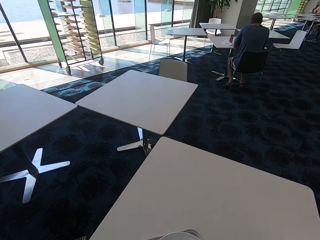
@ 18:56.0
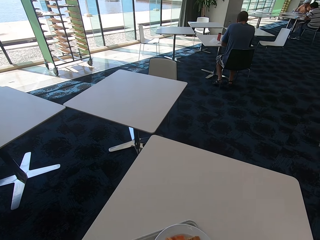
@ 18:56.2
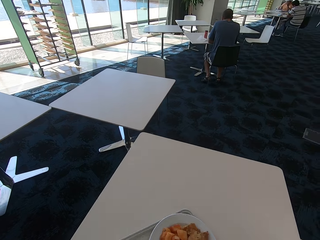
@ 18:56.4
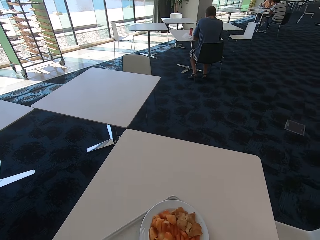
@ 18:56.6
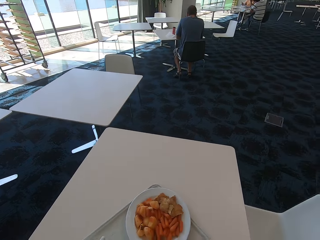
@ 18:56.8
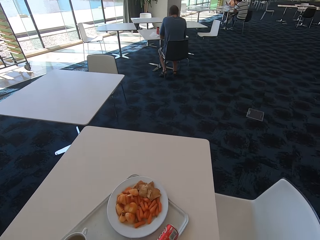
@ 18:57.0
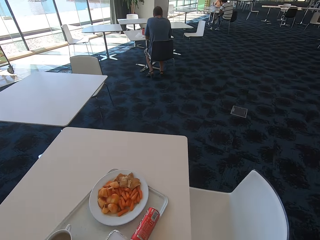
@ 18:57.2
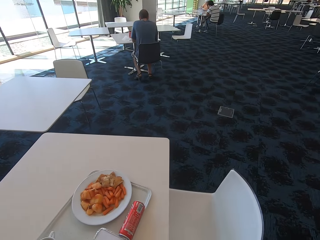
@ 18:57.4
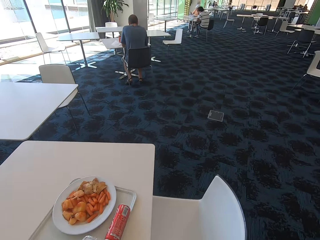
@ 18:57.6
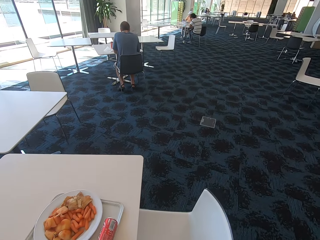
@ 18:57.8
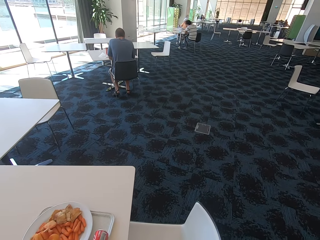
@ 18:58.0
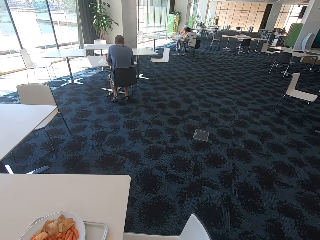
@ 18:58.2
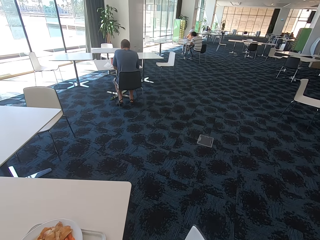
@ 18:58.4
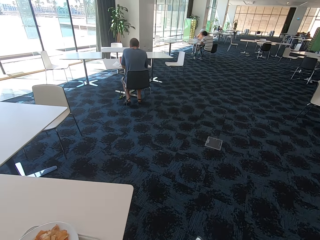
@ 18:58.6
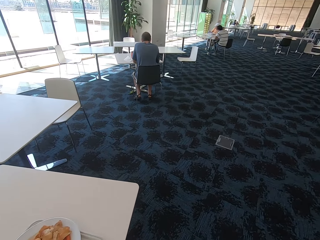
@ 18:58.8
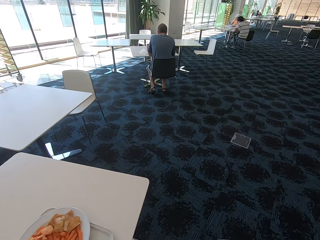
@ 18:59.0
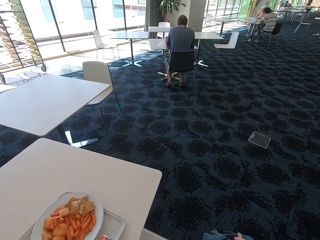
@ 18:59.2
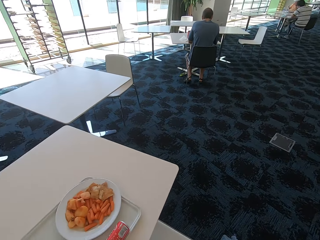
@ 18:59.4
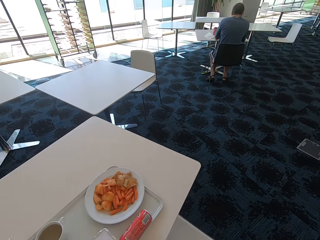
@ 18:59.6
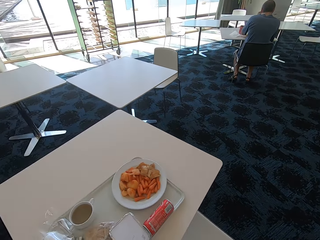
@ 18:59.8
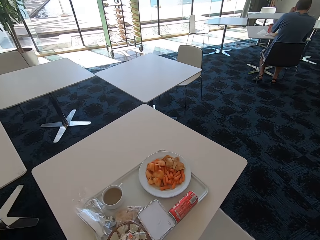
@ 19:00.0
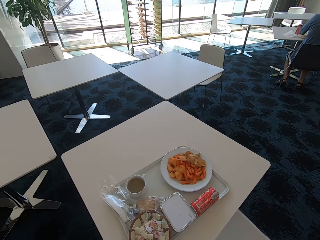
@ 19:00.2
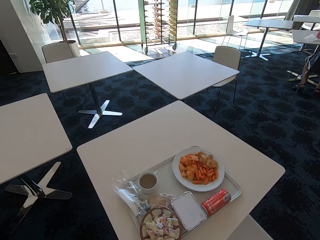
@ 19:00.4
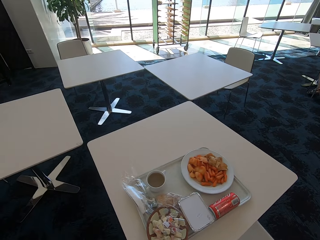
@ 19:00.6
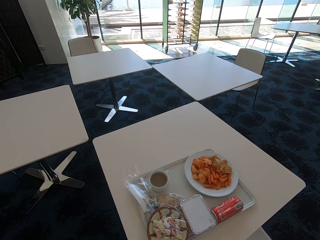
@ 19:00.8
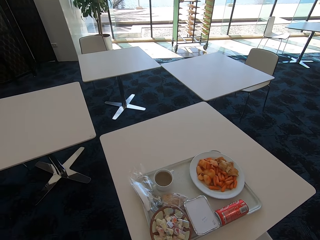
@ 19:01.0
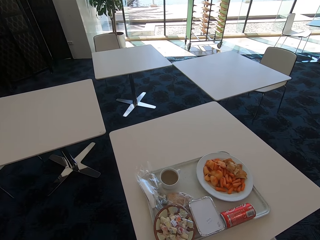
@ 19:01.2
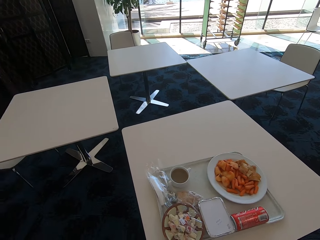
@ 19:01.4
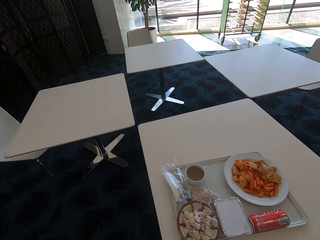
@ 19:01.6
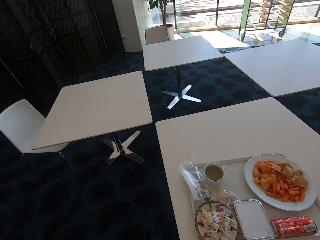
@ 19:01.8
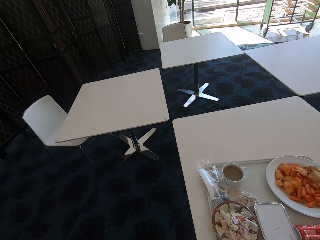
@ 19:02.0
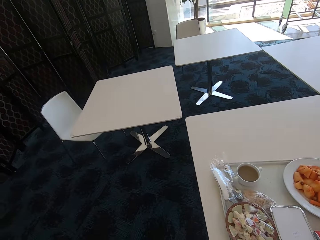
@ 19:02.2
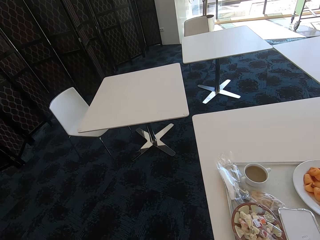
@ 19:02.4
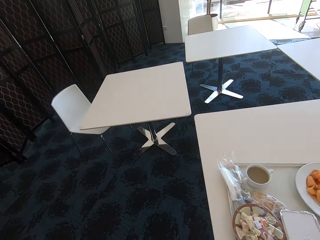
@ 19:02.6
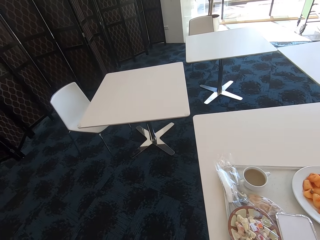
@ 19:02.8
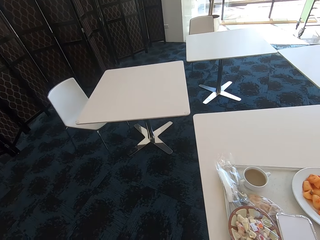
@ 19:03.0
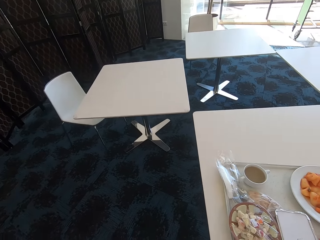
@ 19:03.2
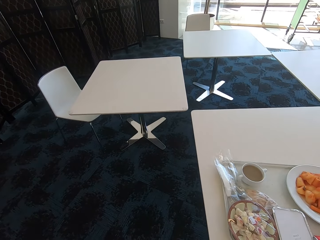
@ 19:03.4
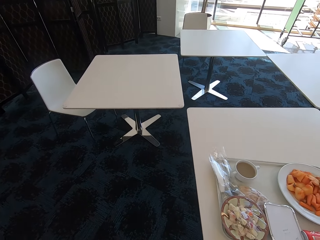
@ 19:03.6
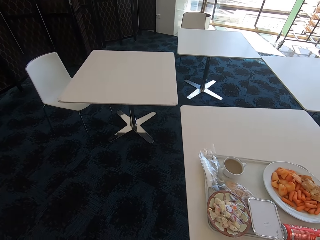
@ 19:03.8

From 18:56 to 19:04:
The camera wearer puts a tray with food on the table. They look around.

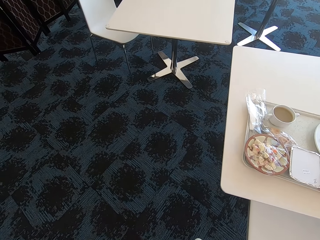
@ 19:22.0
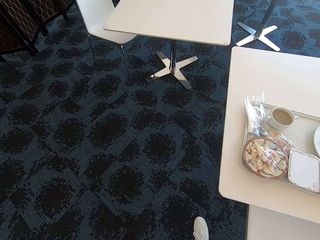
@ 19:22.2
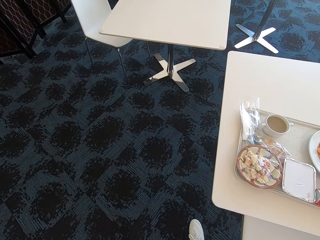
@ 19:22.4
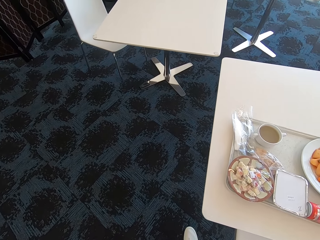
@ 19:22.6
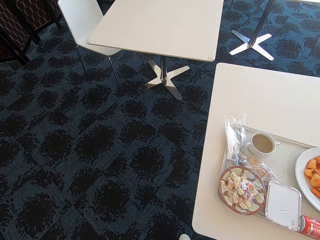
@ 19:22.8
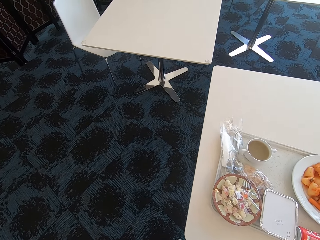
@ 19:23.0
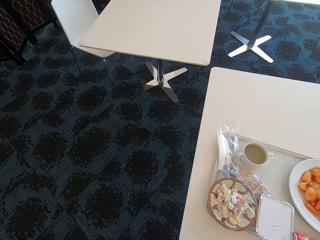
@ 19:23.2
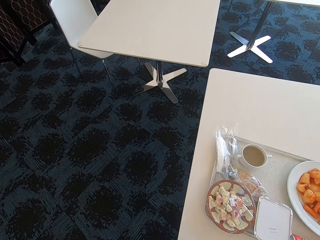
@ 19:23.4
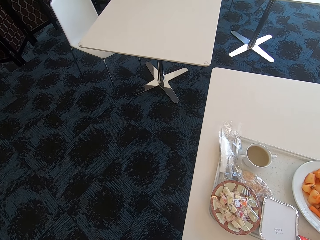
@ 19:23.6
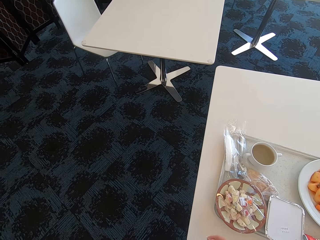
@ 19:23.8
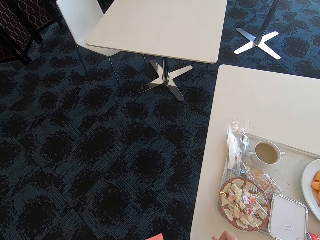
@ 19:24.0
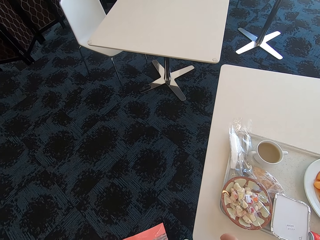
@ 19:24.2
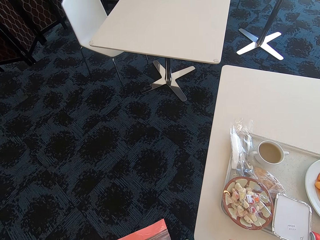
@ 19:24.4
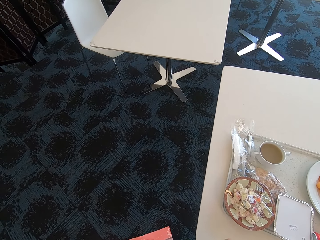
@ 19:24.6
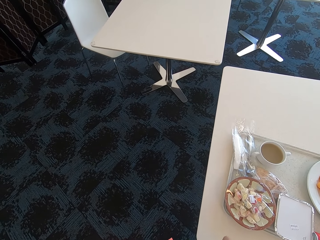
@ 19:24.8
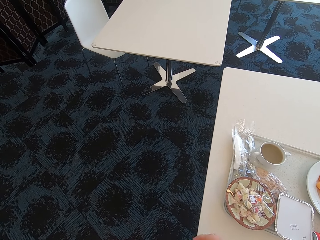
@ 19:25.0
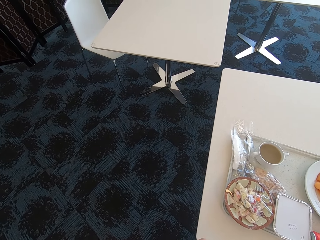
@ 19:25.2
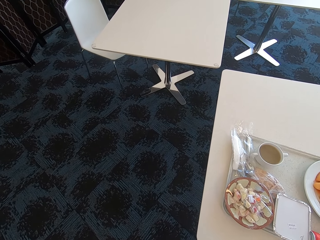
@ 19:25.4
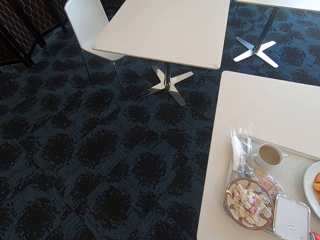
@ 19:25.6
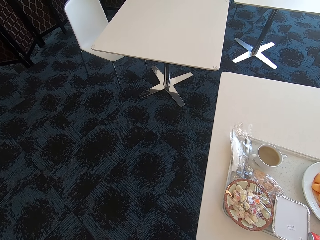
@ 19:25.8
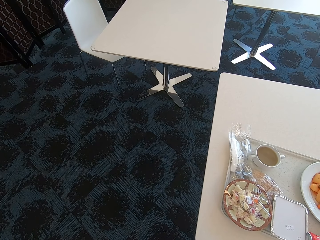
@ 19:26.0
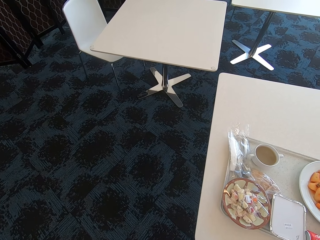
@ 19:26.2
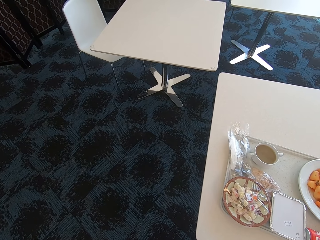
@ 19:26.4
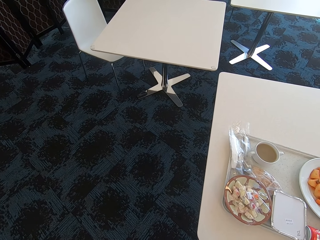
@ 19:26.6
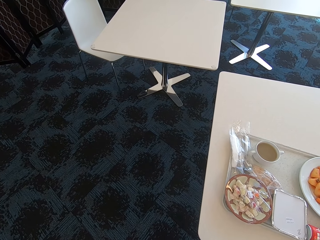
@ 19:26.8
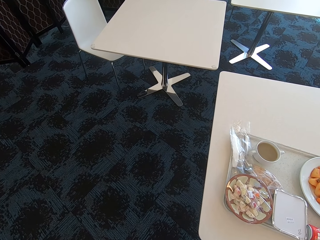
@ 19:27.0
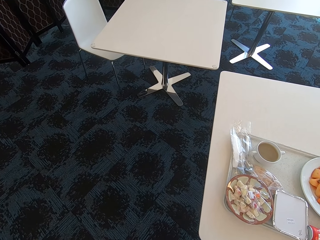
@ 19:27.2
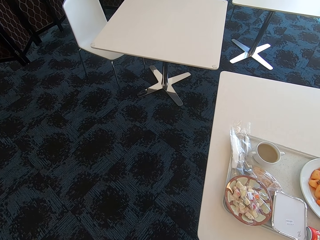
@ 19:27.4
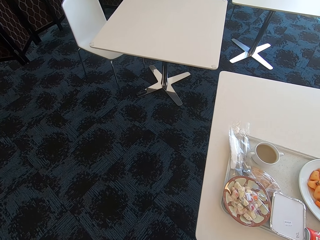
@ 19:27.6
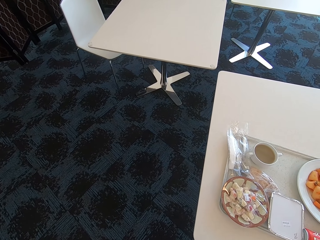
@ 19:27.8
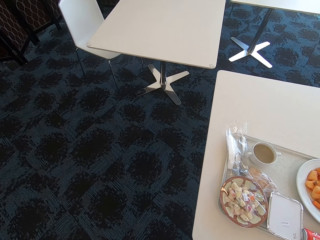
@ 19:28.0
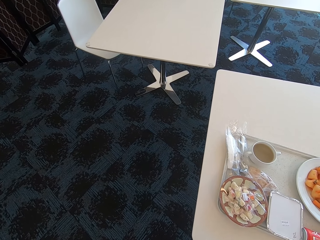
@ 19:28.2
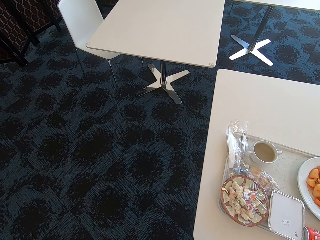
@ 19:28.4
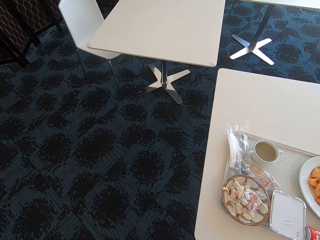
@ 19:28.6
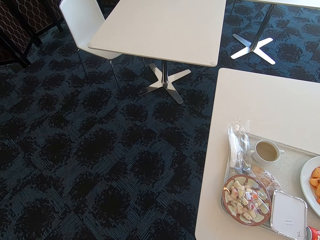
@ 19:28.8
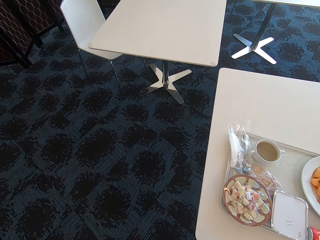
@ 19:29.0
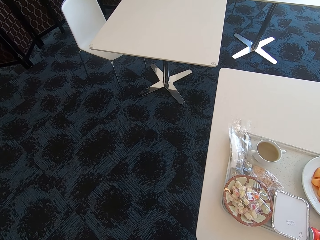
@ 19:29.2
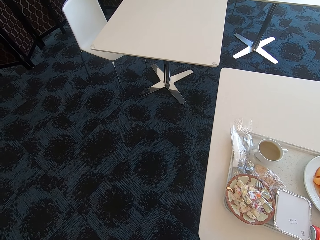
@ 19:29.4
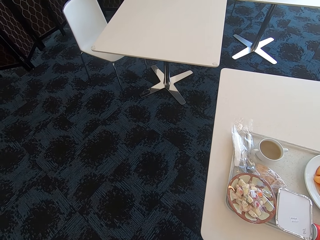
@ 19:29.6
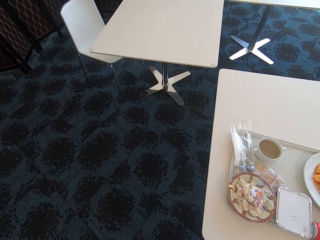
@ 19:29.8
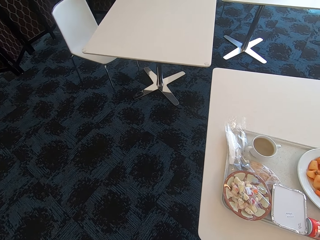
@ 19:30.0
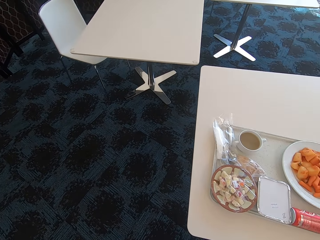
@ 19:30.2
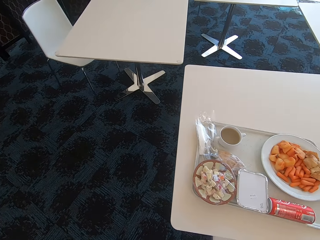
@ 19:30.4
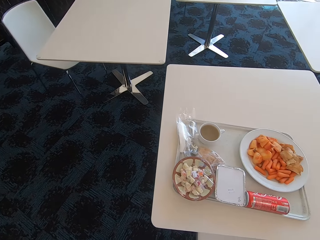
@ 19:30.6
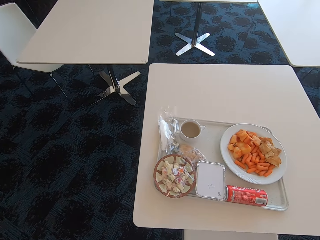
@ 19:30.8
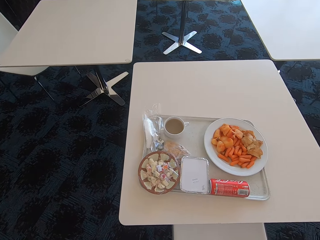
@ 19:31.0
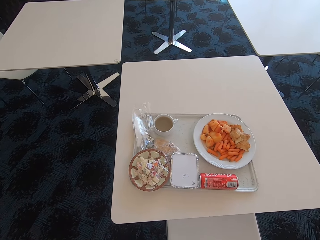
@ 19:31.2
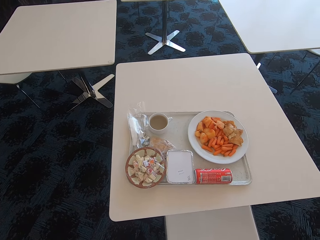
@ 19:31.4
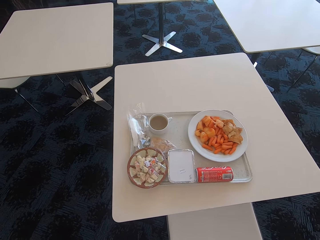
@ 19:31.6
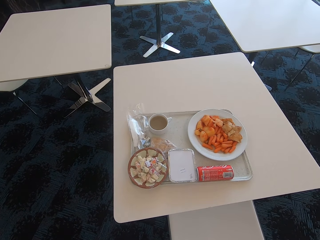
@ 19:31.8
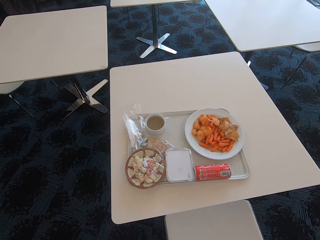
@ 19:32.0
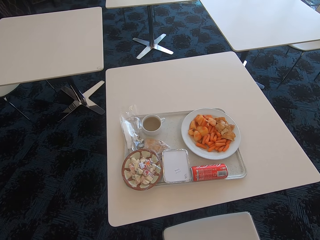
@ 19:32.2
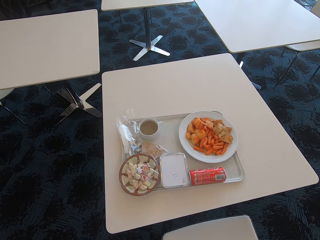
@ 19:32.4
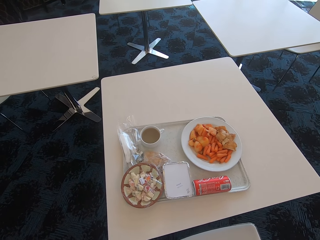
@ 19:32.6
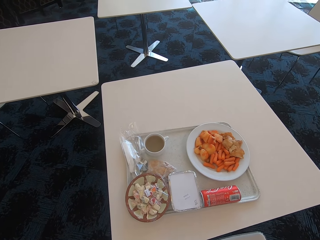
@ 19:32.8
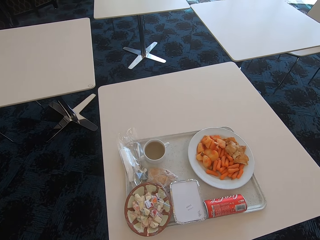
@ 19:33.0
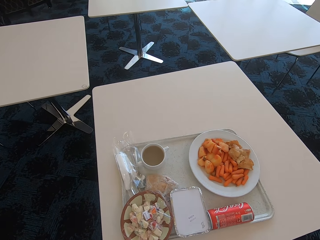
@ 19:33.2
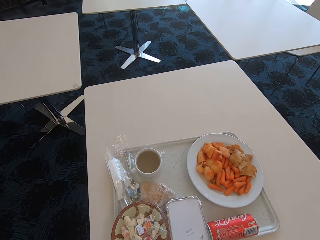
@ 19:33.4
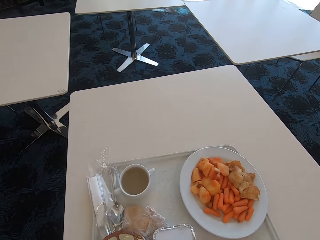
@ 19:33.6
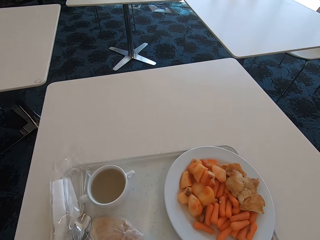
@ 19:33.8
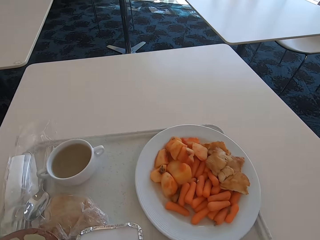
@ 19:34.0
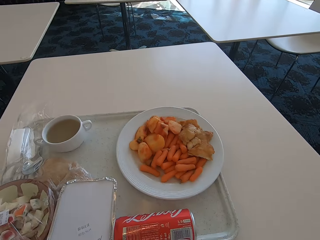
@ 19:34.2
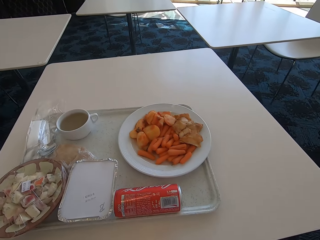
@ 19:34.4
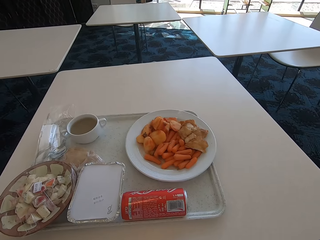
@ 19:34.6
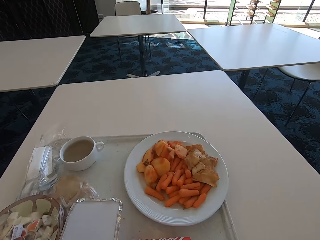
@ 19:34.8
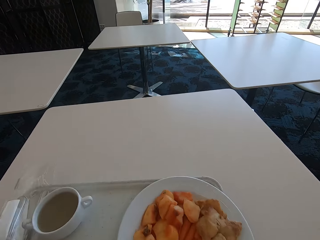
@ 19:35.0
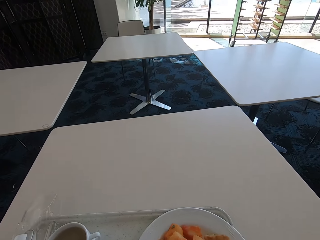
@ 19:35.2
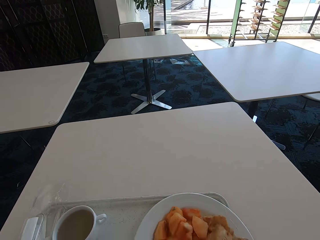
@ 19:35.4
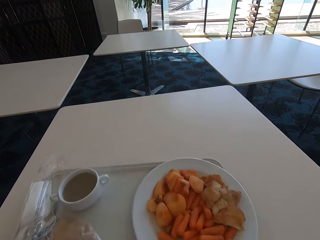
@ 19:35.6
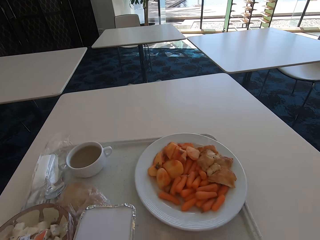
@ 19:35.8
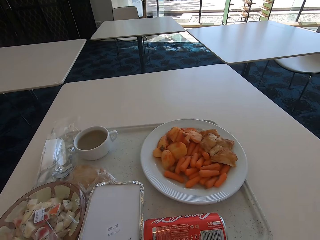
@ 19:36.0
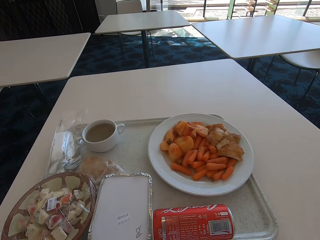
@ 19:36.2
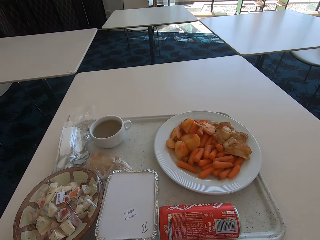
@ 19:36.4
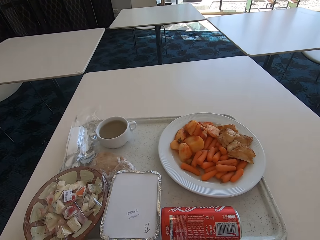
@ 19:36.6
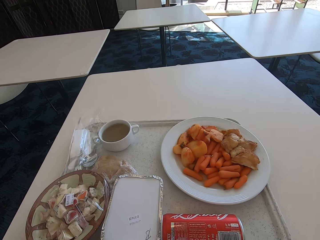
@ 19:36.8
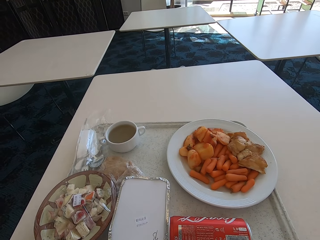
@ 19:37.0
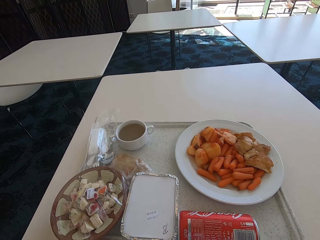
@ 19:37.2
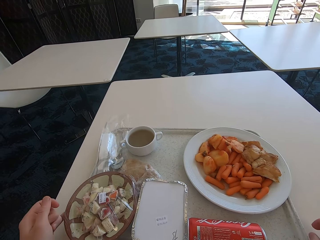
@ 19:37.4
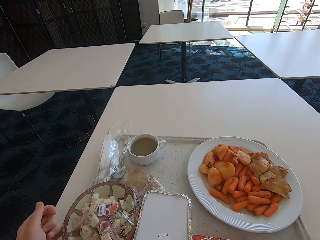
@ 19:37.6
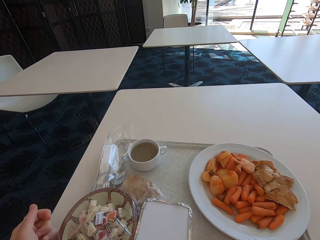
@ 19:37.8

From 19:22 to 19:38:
The camera wearer touches something. They pull back a chair. They push the chair. They look around the table. They sit on the chair.
